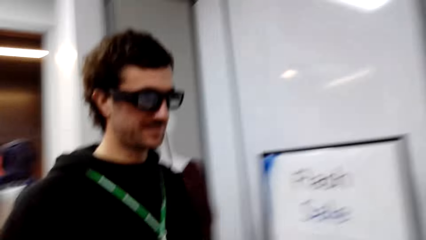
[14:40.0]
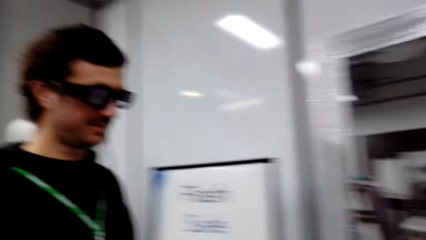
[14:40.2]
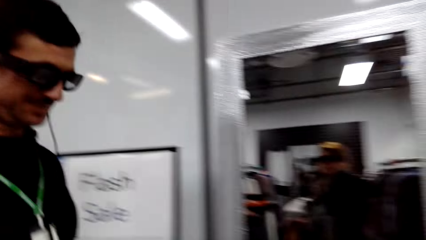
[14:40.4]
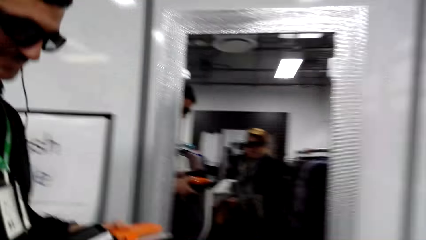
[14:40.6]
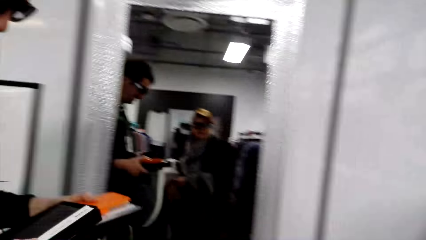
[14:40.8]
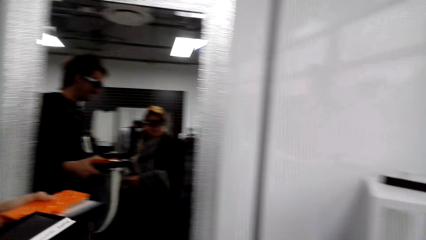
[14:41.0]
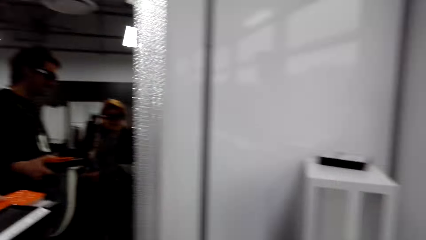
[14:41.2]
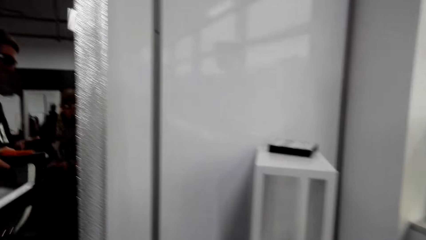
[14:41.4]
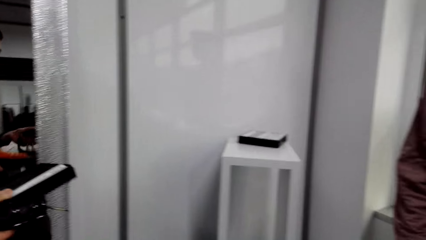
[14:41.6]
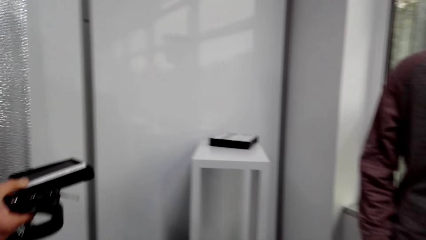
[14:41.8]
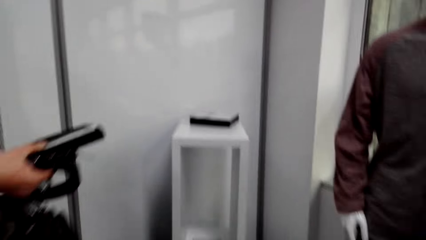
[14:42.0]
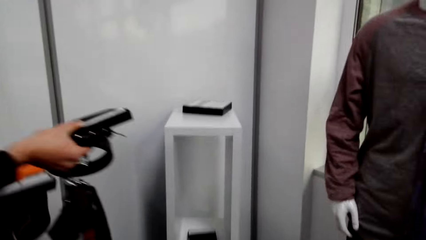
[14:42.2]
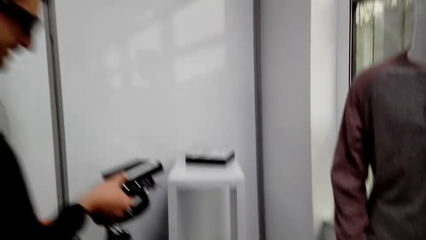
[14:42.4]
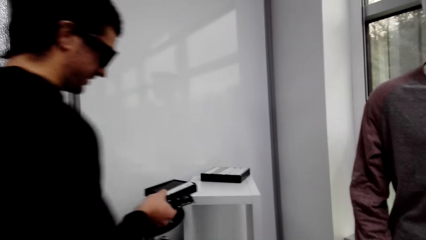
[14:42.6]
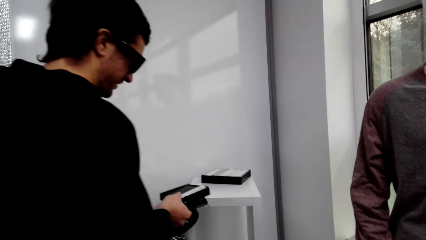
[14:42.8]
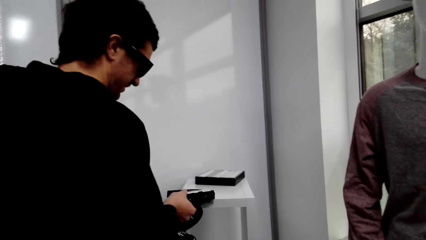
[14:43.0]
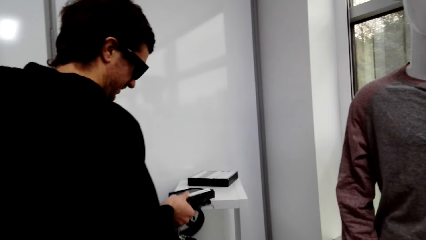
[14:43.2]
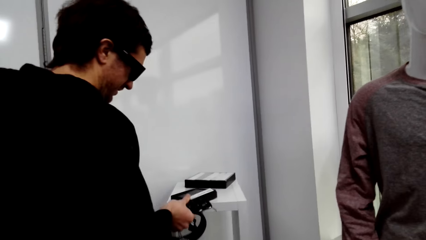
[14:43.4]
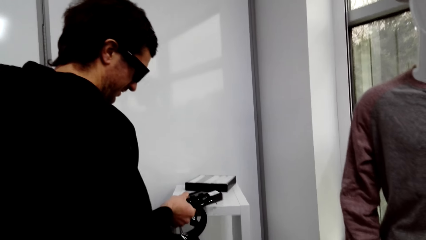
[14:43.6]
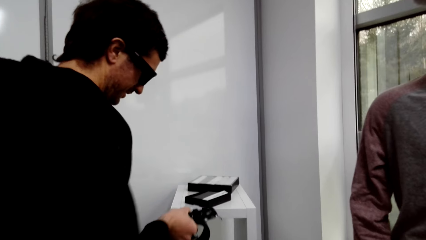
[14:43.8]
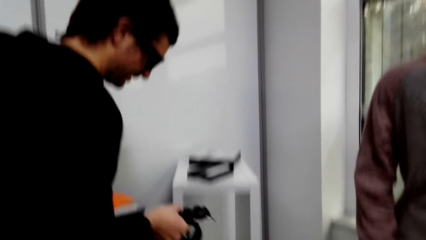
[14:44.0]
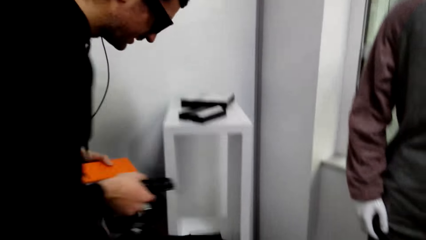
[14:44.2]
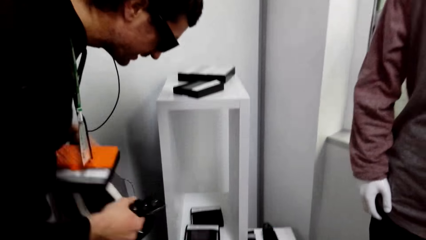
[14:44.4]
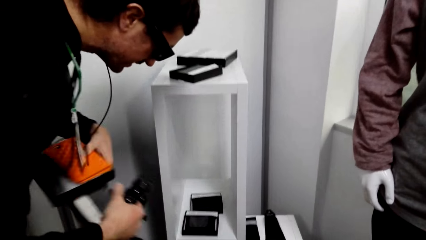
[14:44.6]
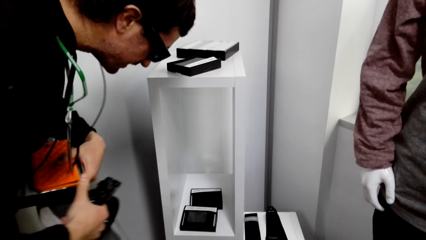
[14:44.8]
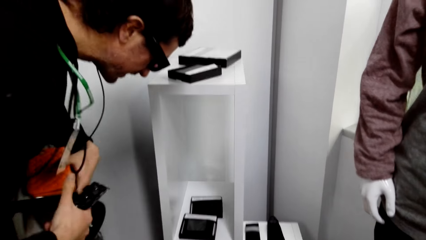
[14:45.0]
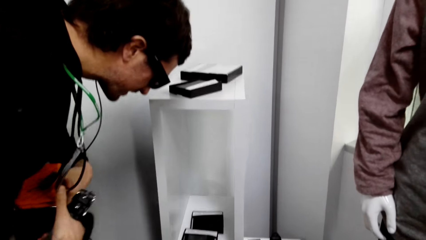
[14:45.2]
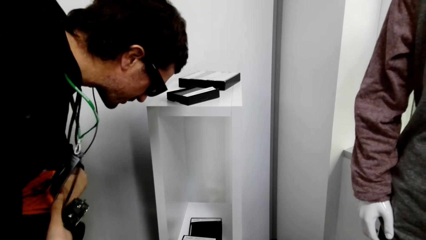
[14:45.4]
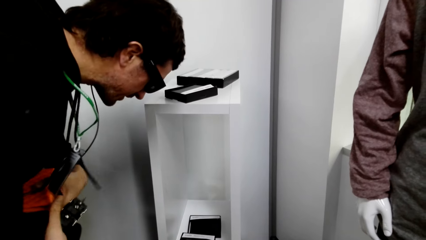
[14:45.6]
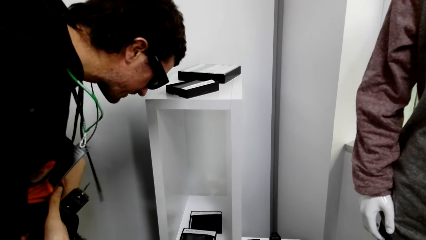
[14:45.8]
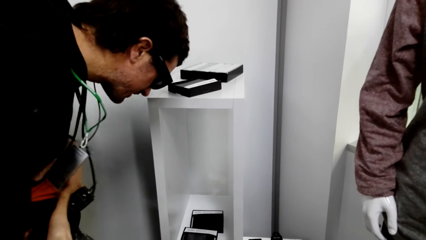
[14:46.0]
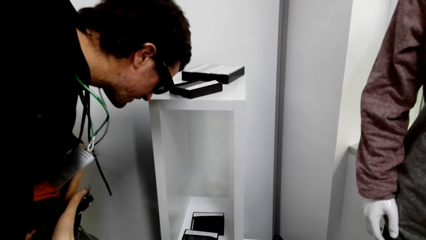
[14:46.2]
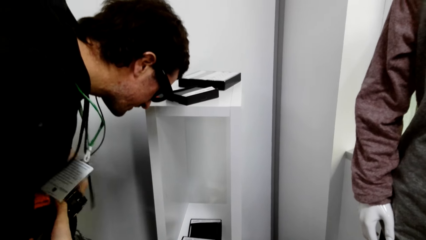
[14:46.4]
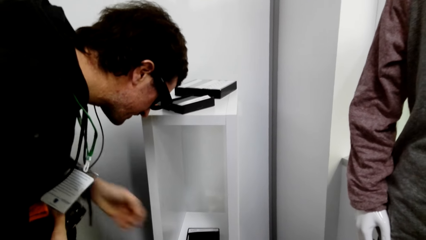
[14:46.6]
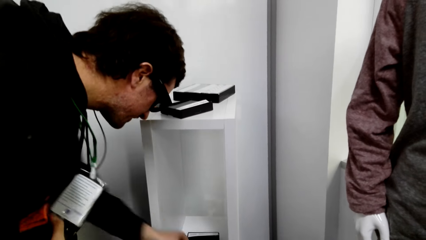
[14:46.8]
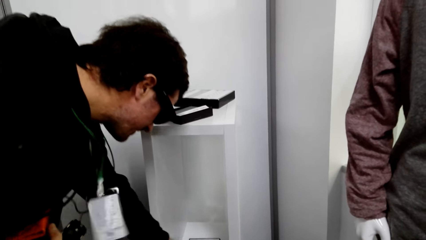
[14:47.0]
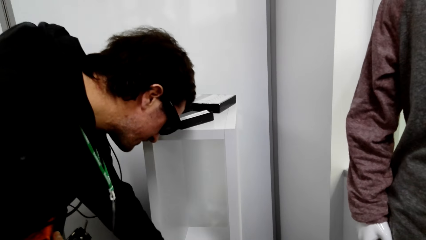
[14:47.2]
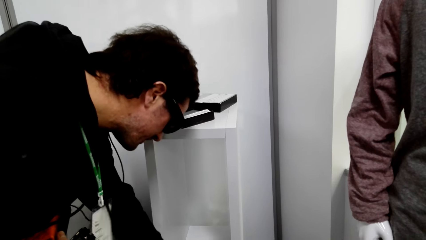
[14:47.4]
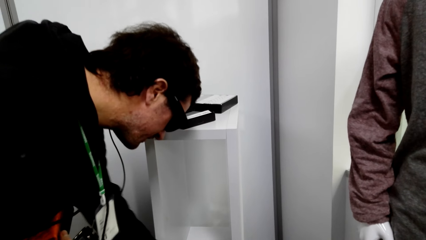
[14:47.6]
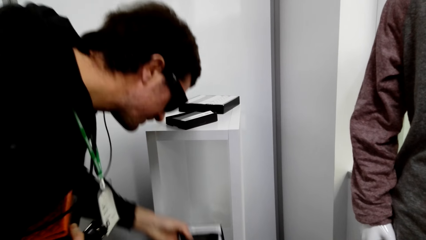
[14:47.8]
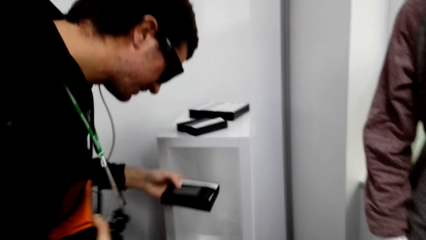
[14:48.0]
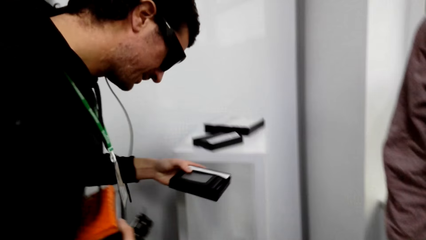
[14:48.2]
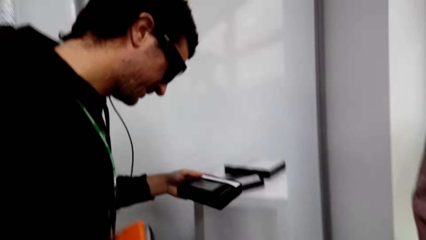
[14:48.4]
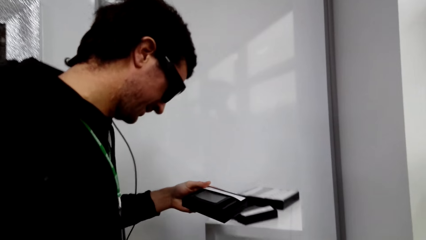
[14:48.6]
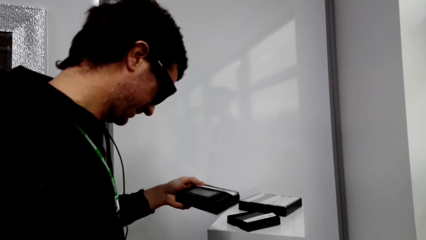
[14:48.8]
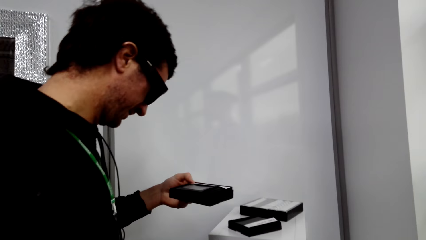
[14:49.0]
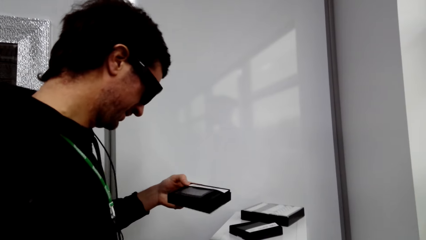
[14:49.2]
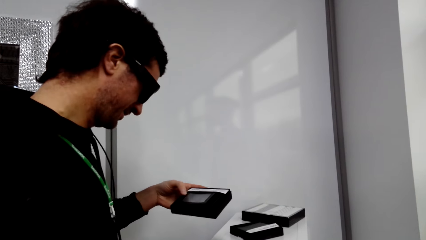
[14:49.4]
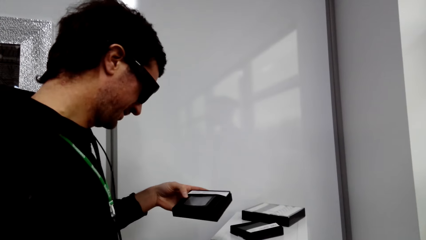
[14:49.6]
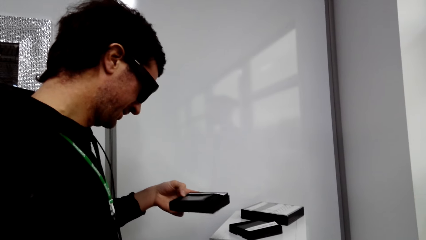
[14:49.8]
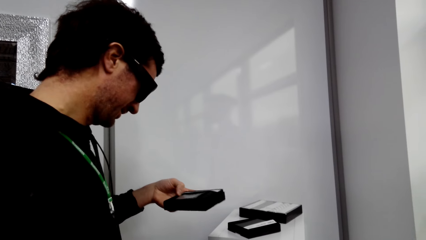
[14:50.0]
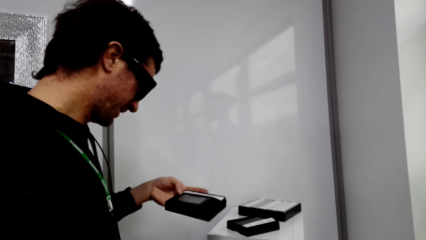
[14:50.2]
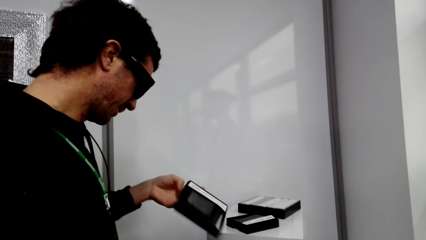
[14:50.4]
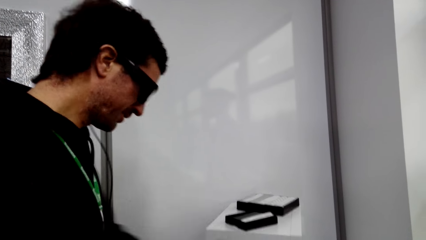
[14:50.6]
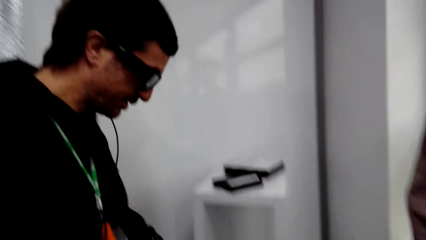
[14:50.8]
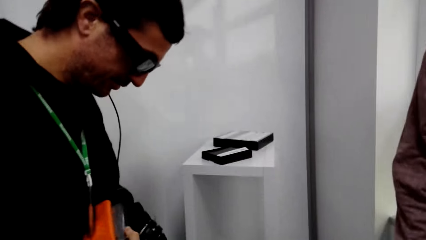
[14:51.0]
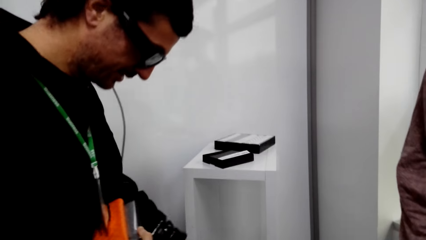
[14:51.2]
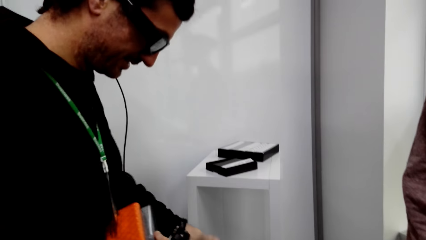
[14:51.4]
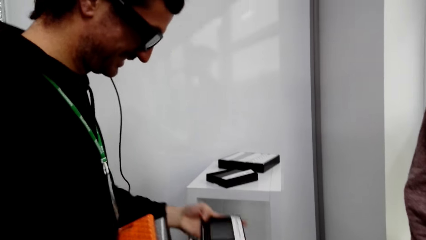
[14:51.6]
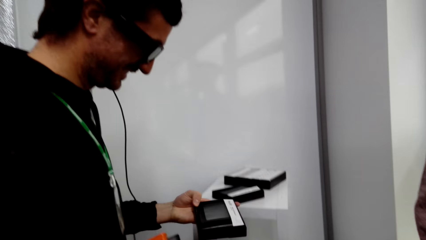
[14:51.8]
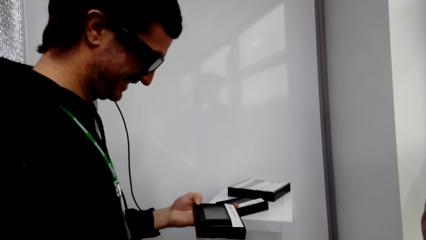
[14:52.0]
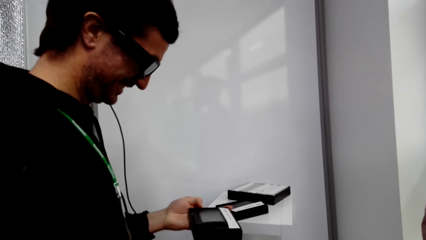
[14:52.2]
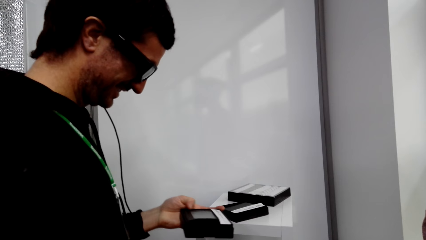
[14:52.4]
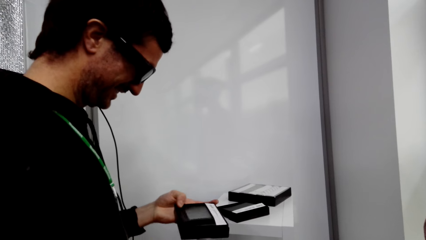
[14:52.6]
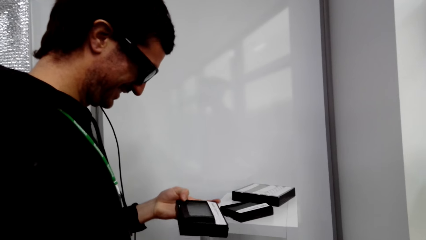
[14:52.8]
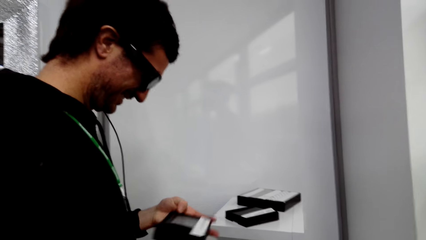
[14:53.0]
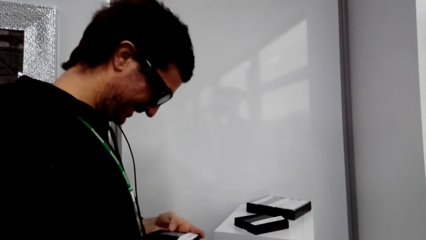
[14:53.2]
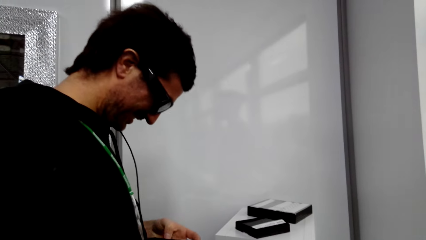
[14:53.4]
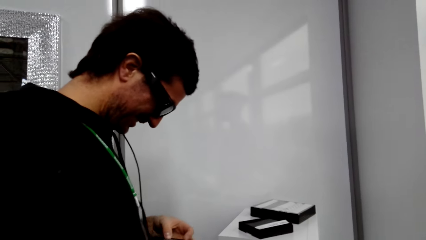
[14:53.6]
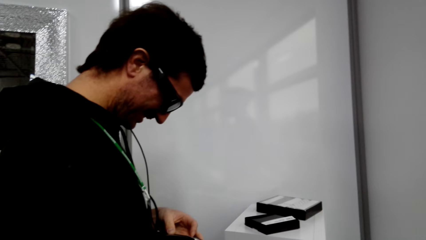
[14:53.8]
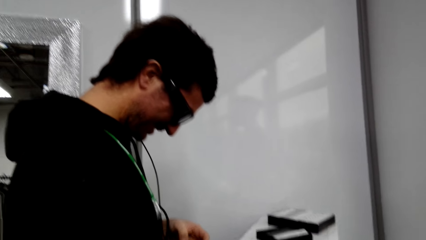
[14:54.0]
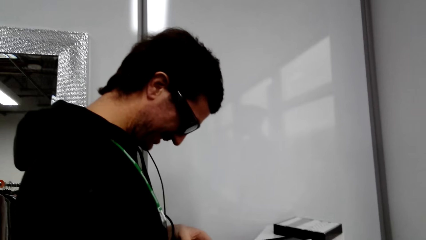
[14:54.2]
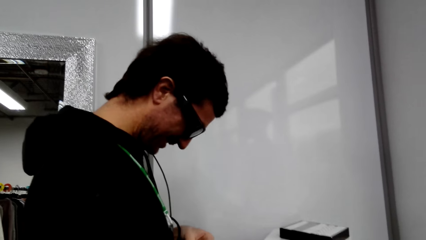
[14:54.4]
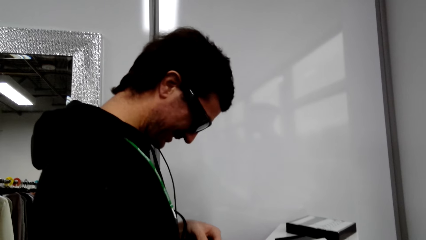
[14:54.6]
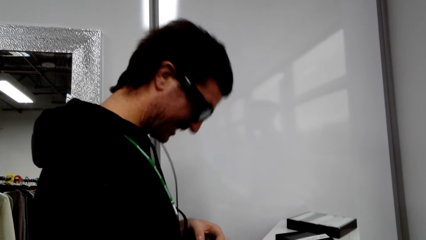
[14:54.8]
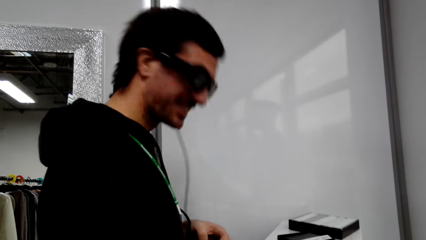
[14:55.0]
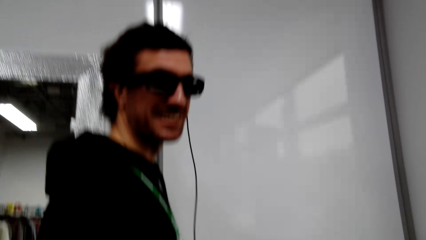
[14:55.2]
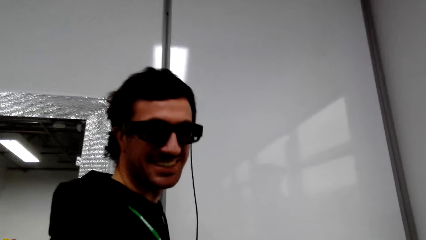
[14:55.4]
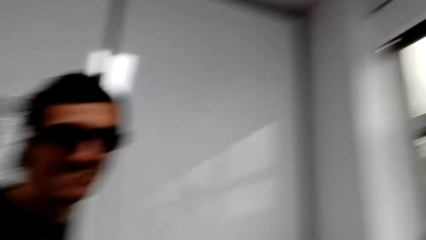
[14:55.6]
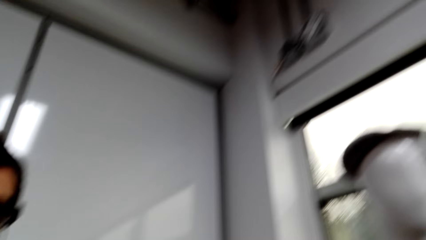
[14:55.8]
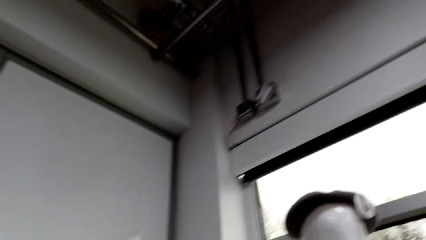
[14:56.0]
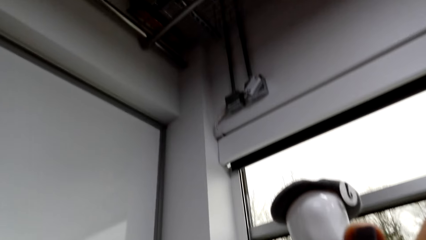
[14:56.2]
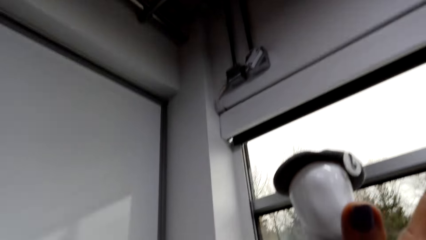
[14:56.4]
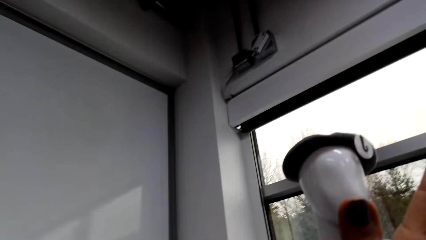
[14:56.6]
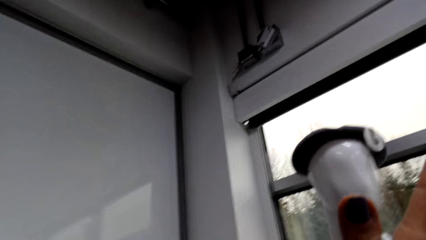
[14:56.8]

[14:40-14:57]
A man walks in the shop. The man places the box on the display stand. The man places a wallet on the stand. The man places the box on the other hand. The man converses with the camera wearer. The man picks a box. The man picks the wallet from the stand. The camera wearer converses with the man. The man picks the wallet from the stand. The man looks on the box. The man converses with the camera wearer. The man drops the wallet on the floor. The man converses with the camera wearer. The man picks the wallet with hand. The man converses with the camera wearer.
